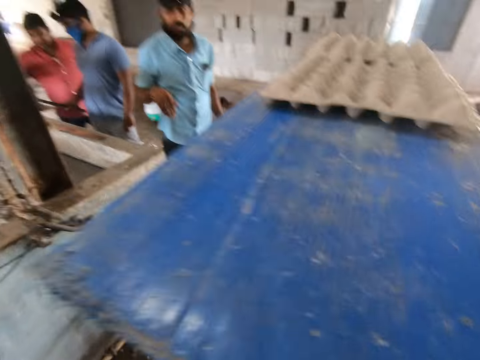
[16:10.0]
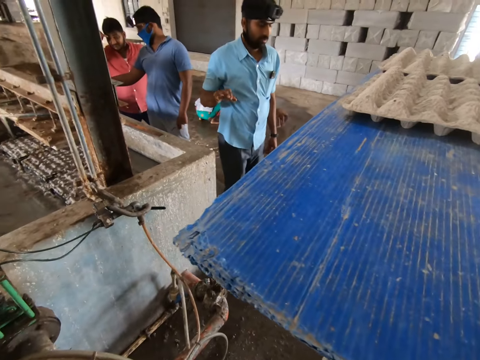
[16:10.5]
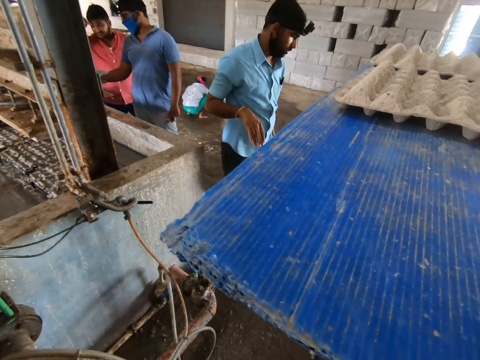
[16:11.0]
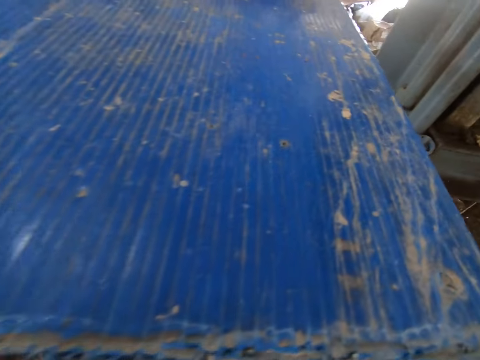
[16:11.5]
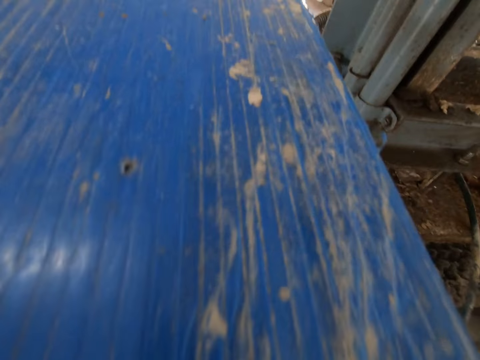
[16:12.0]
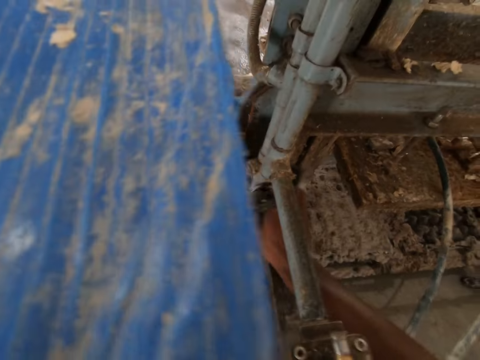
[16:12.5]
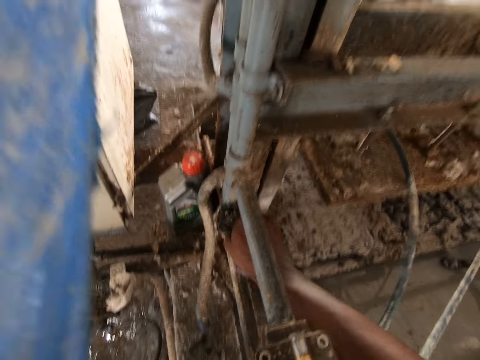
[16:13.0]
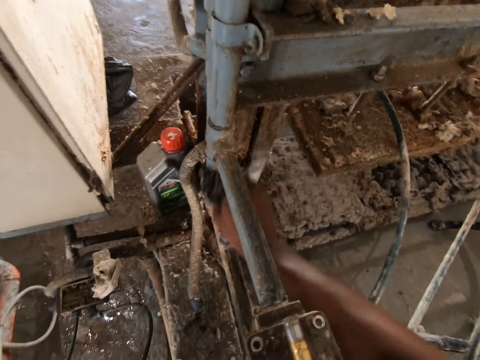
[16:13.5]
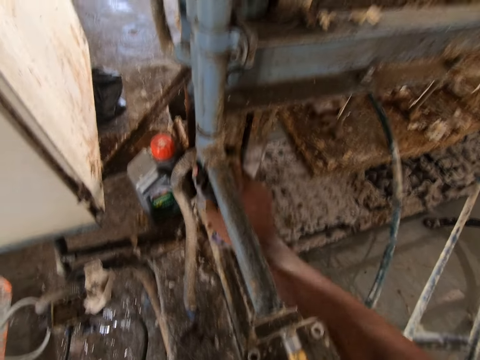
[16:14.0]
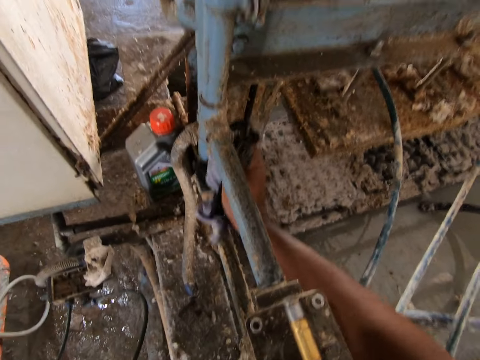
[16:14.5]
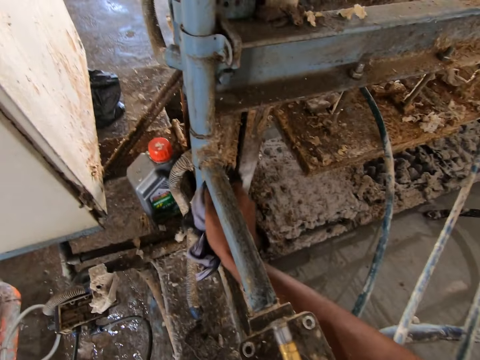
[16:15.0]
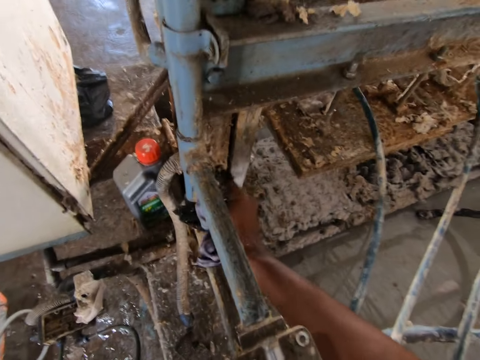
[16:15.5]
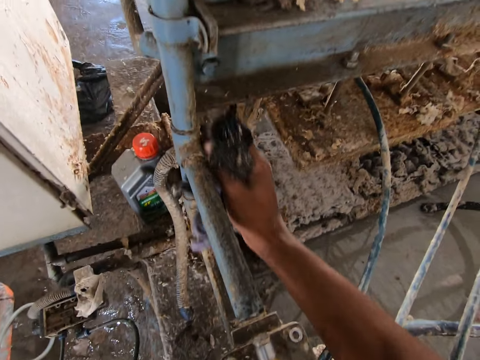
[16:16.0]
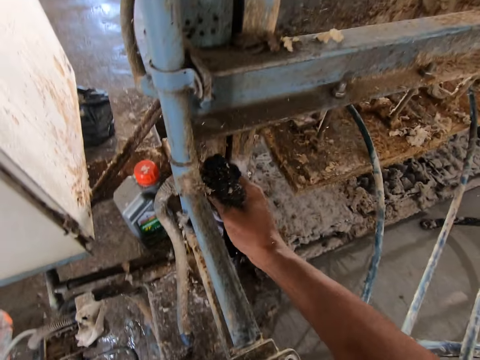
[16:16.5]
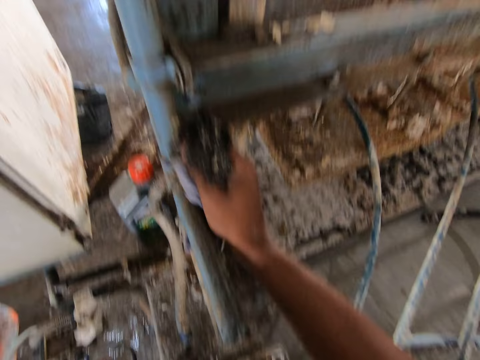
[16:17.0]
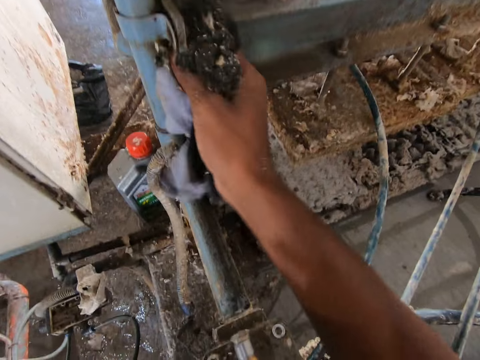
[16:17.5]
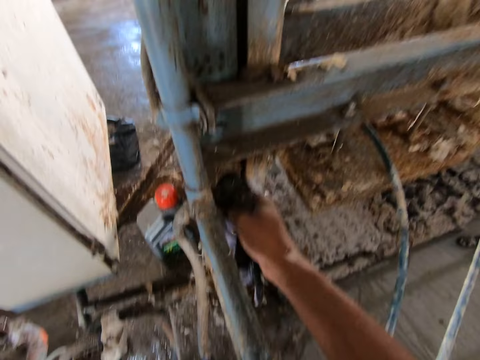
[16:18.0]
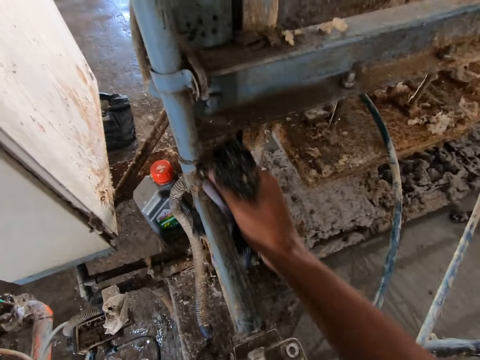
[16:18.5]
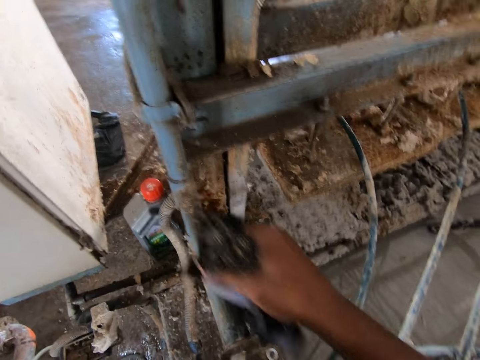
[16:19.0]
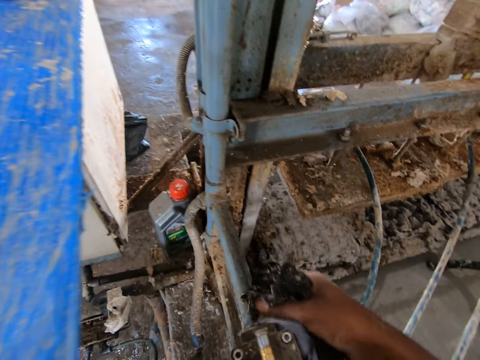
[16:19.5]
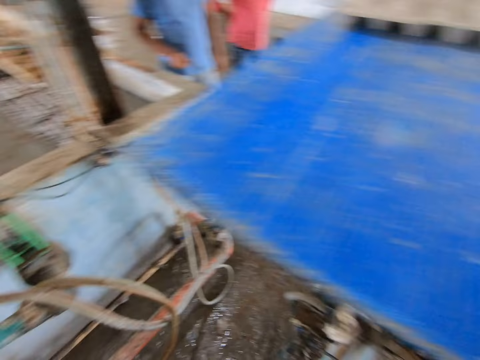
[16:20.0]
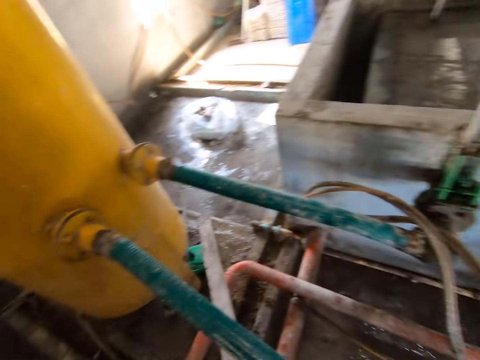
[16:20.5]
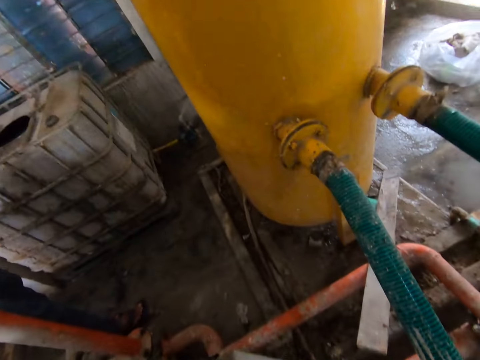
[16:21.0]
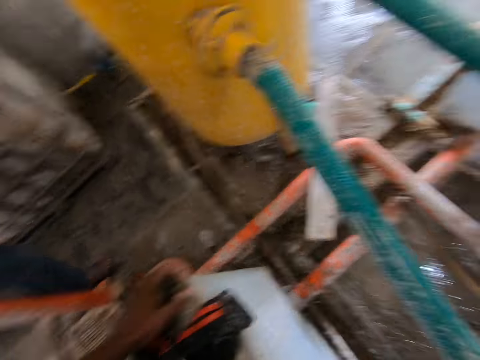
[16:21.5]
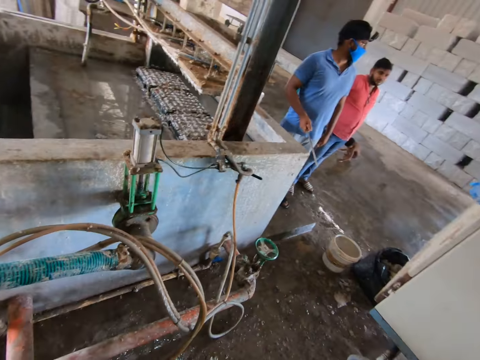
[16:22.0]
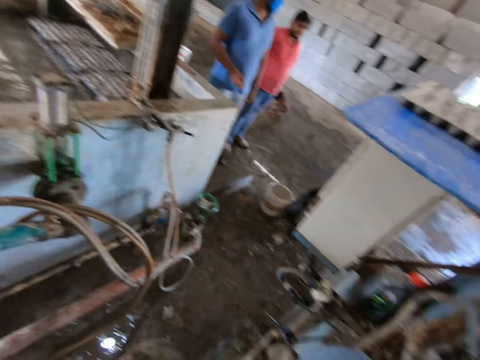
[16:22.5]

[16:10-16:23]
The camera wearer cleans the machine with a cloth. They stare at a man. The man makes gestures. The camera wearer looks around.

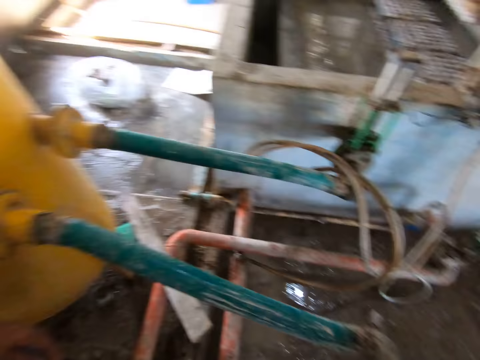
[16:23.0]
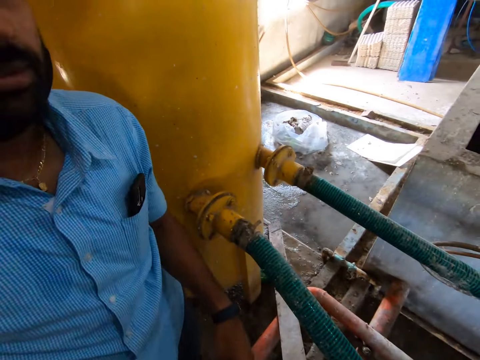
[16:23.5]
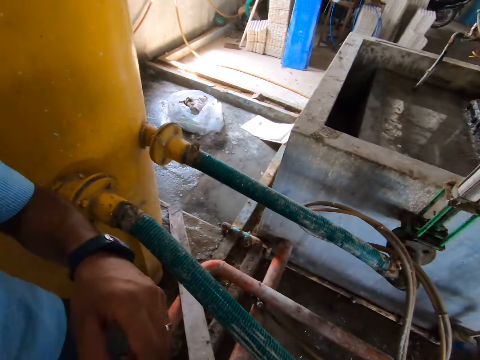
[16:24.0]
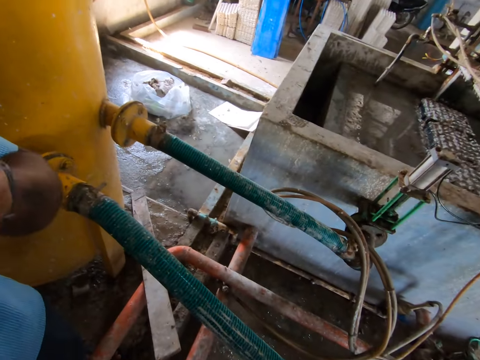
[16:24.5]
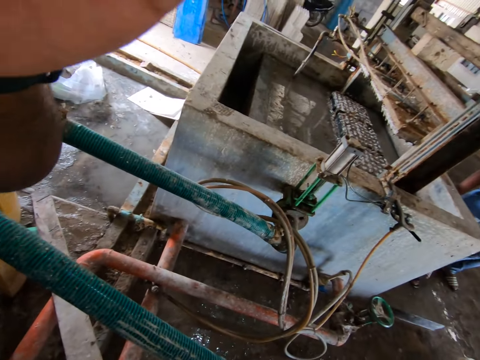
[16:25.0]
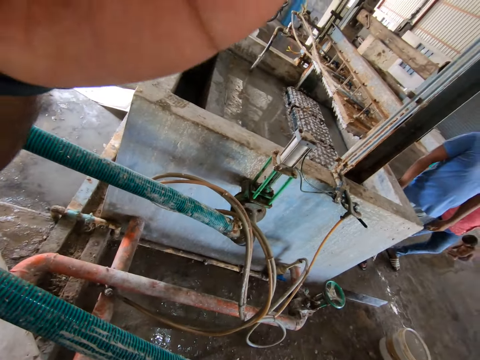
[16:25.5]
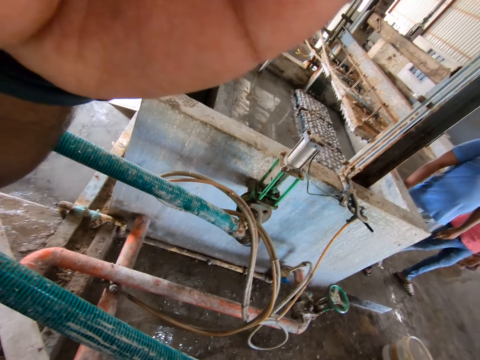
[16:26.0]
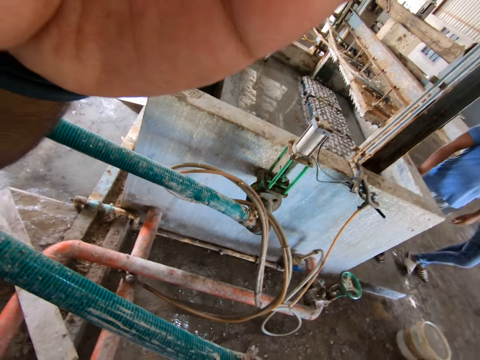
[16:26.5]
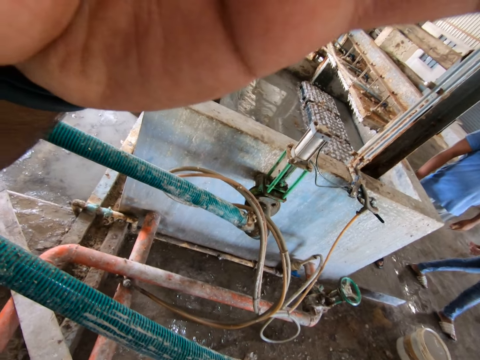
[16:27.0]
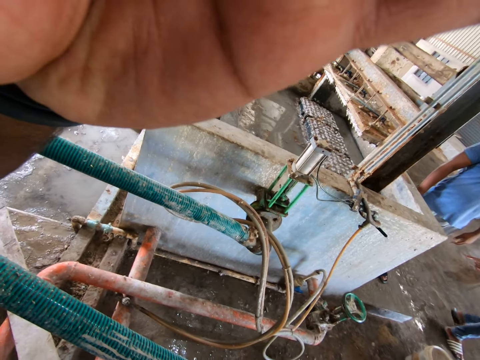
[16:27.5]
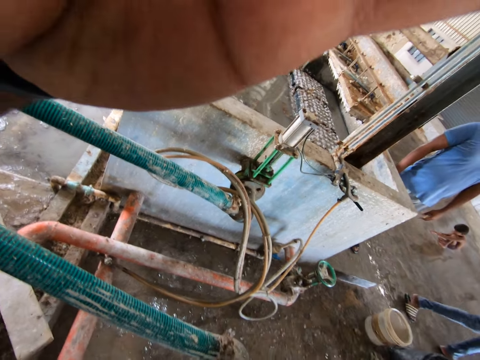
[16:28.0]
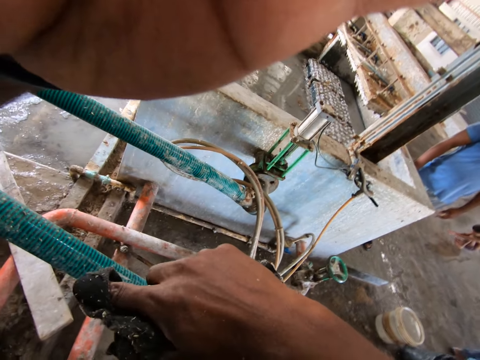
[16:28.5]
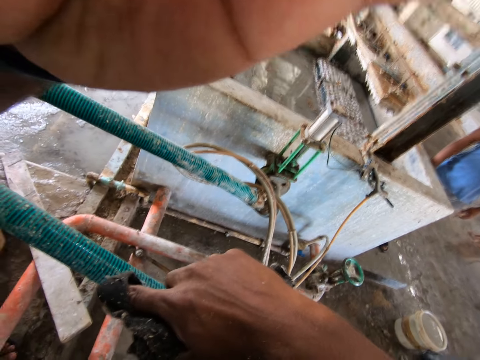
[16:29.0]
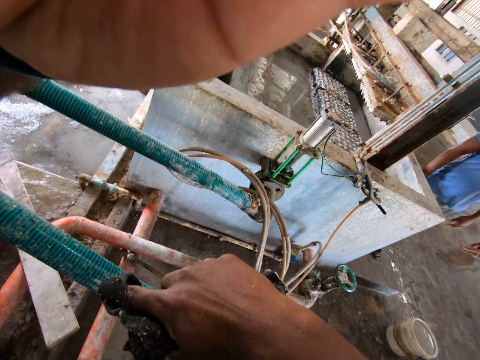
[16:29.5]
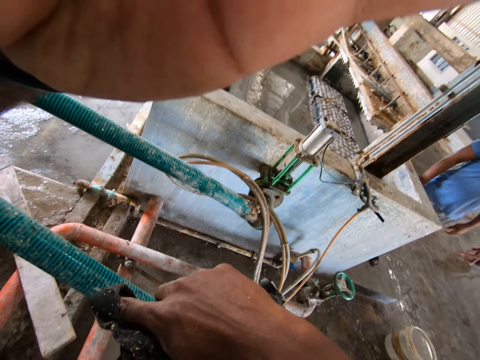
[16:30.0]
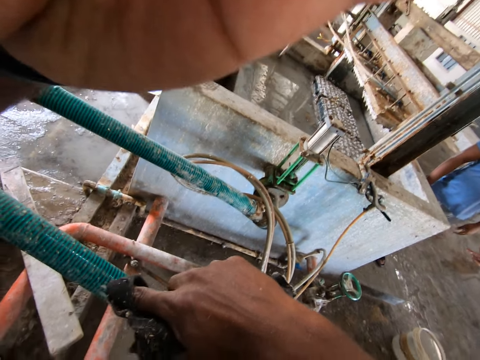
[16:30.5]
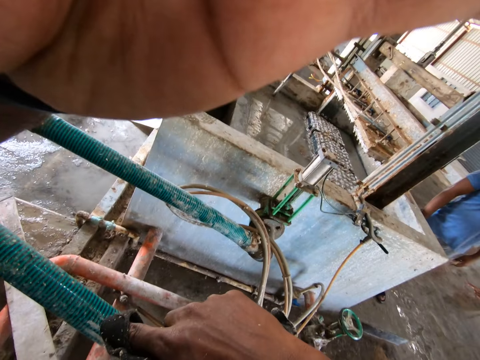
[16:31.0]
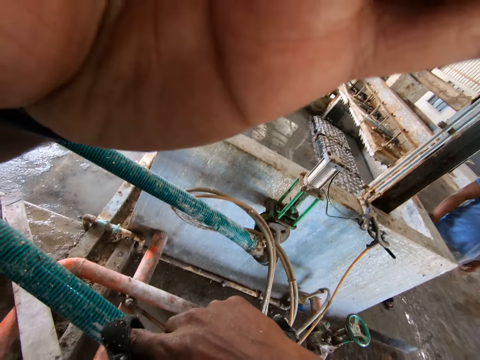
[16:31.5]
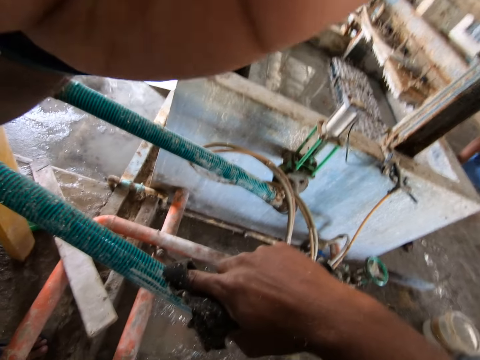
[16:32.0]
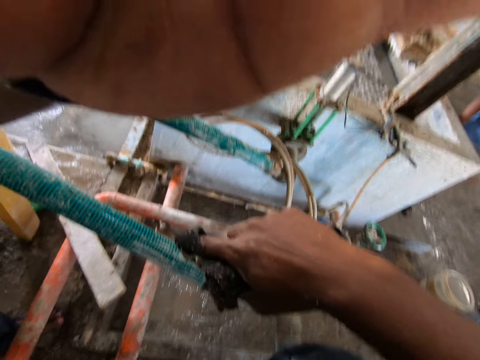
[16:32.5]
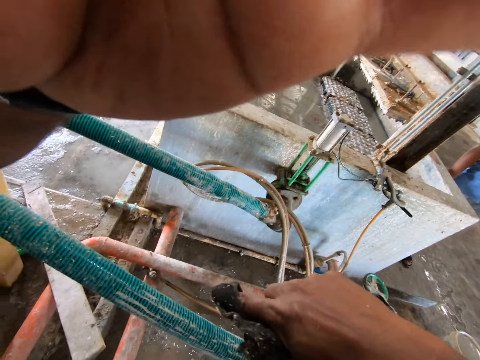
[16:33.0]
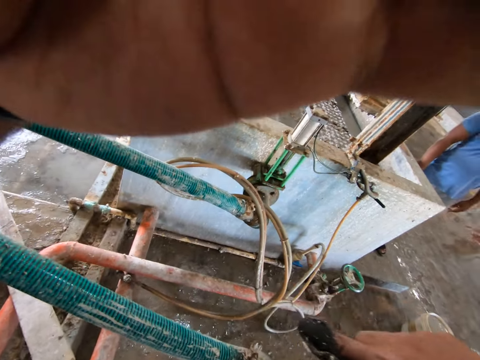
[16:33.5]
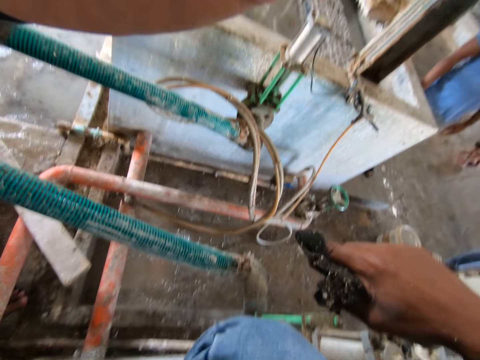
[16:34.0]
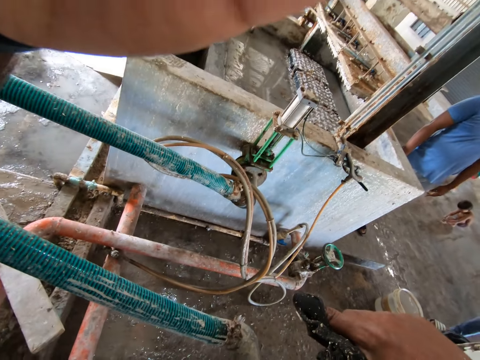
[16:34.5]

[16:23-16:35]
The camera wearer dialogues to a man. The man adjusts the camera for the camera wearer. The camera wearer signals out.

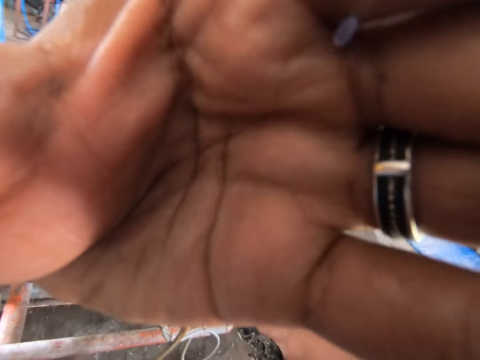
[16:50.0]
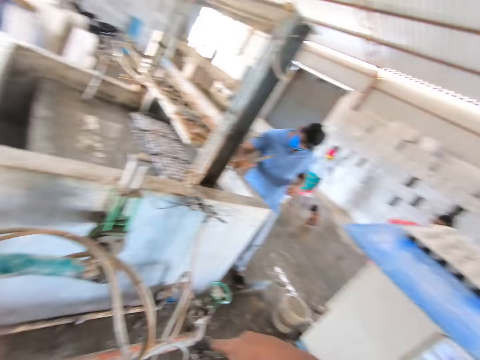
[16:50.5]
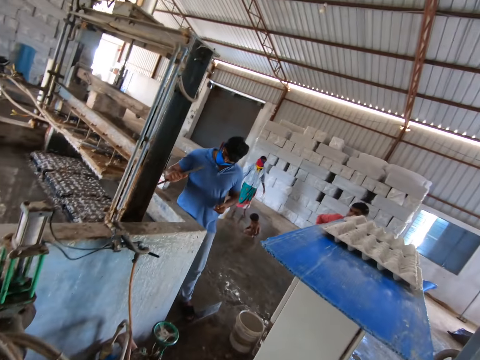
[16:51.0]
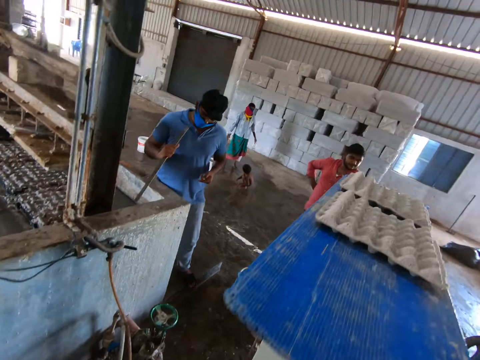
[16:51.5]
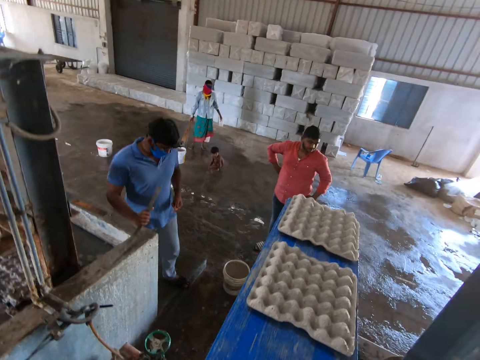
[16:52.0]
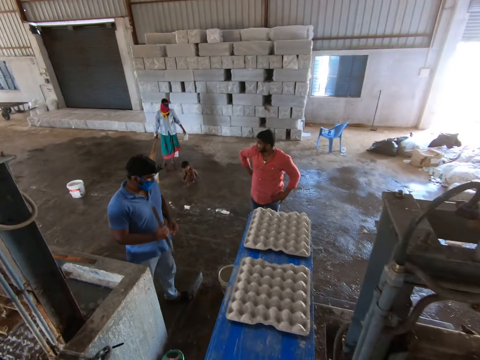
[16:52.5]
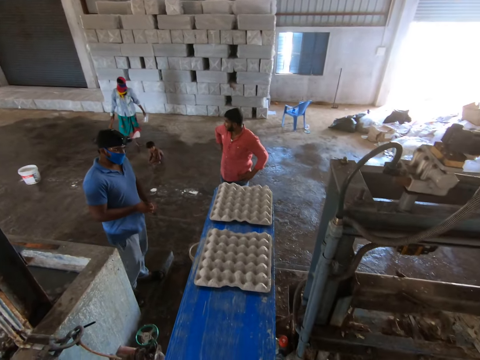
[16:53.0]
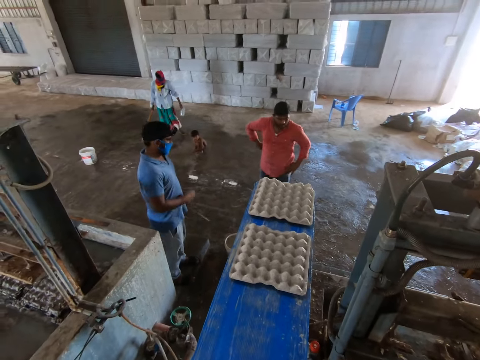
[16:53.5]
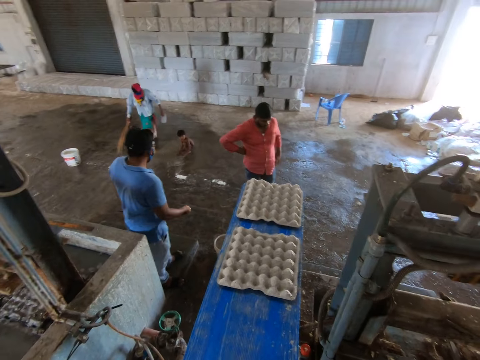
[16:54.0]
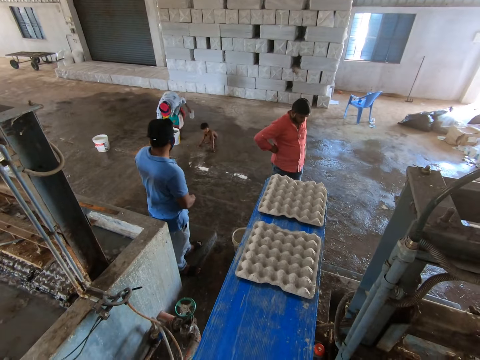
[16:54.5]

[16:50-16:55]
The camera wearer turns around. They look around.
